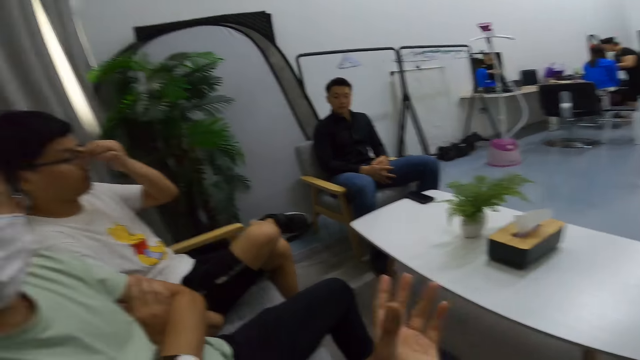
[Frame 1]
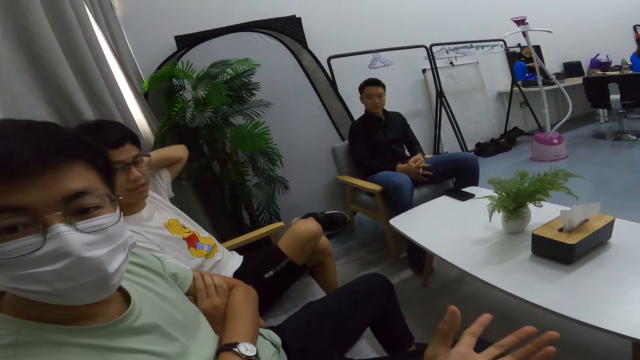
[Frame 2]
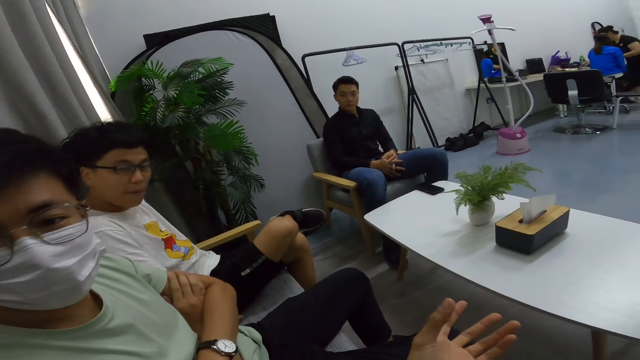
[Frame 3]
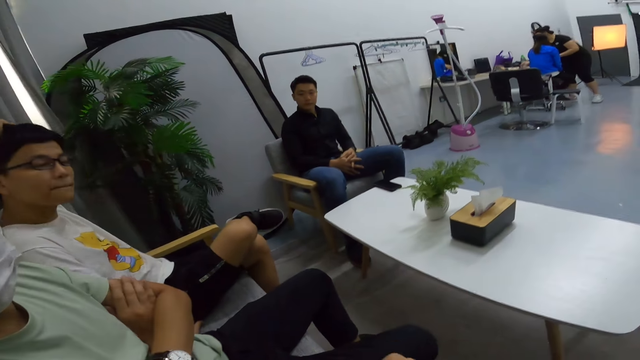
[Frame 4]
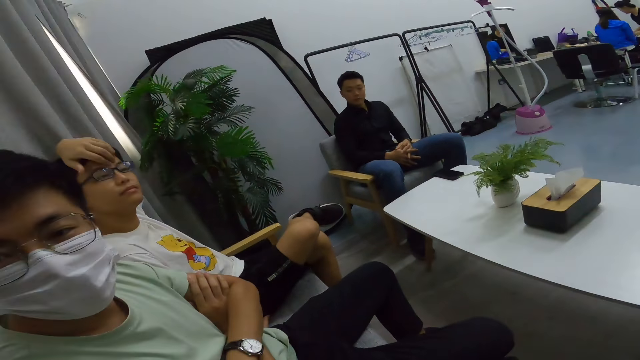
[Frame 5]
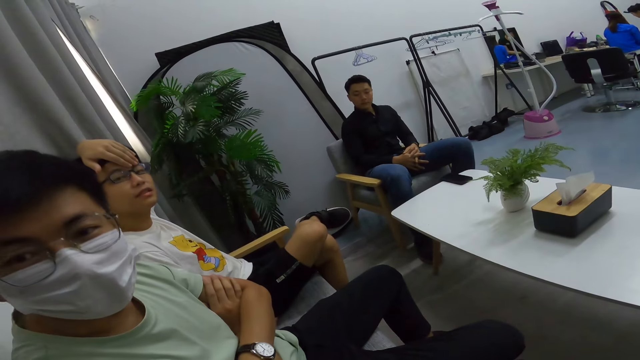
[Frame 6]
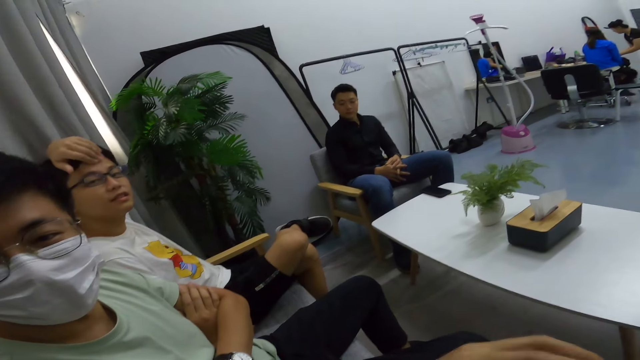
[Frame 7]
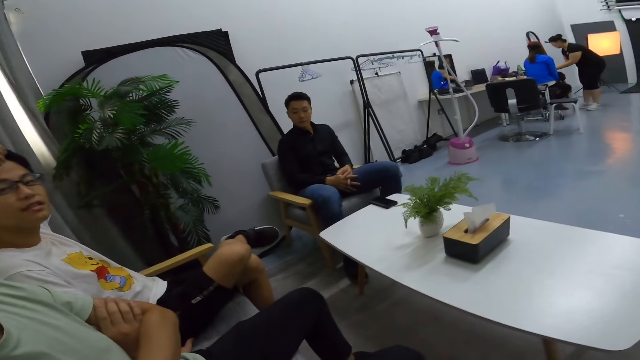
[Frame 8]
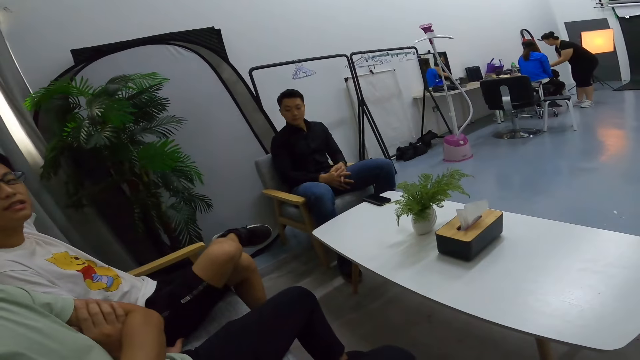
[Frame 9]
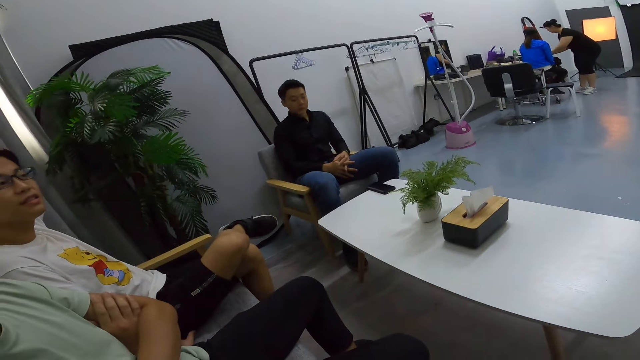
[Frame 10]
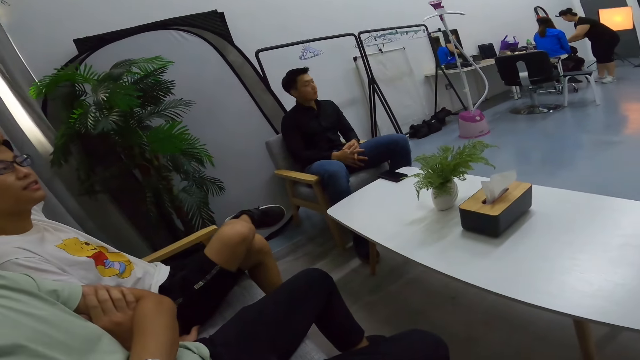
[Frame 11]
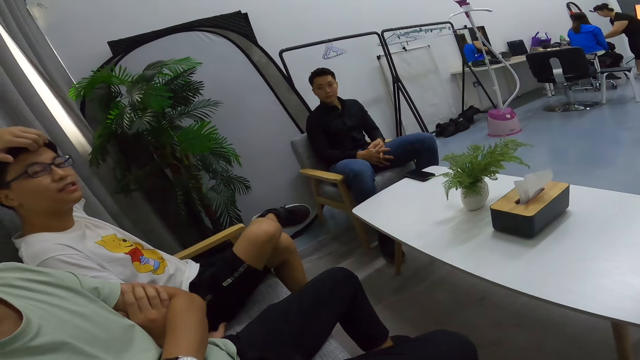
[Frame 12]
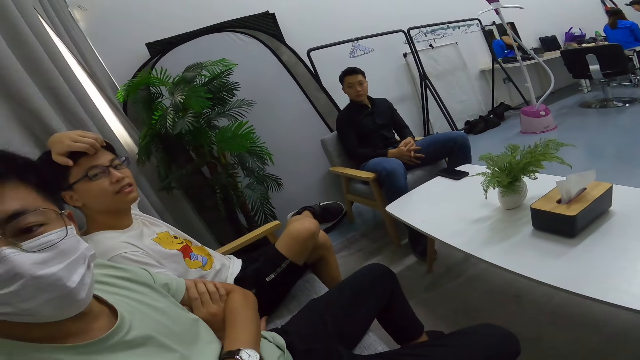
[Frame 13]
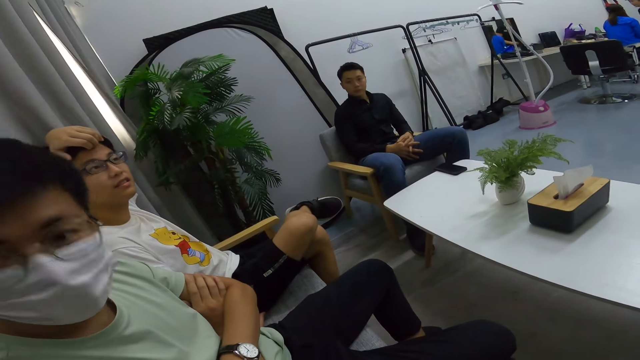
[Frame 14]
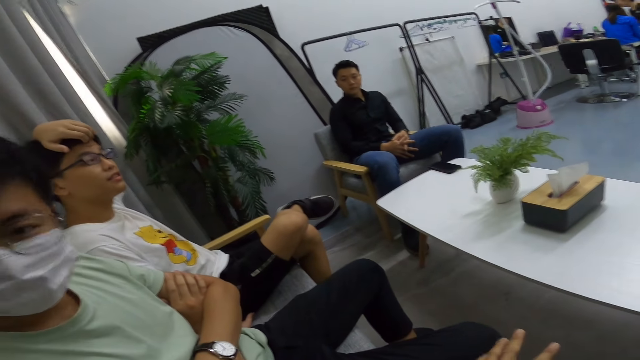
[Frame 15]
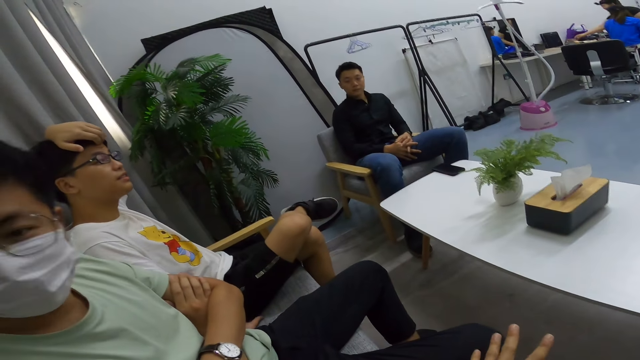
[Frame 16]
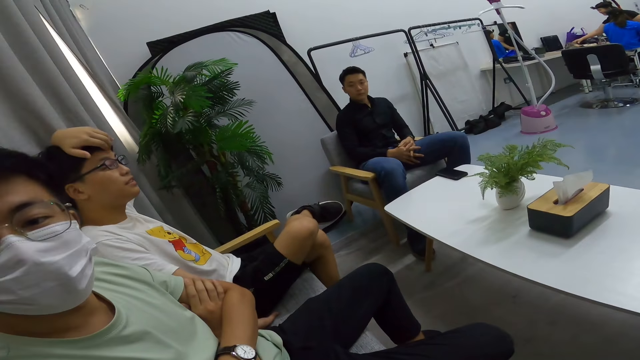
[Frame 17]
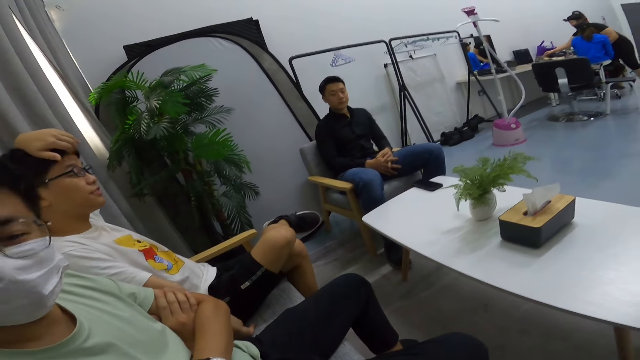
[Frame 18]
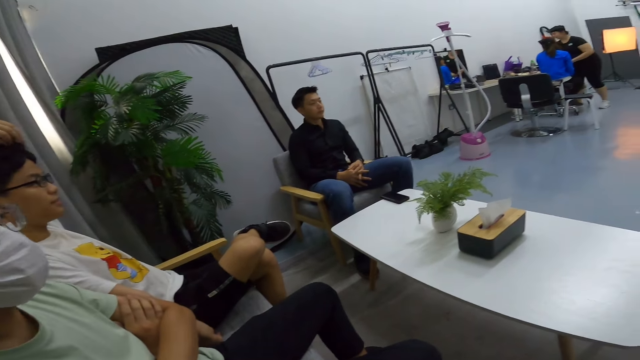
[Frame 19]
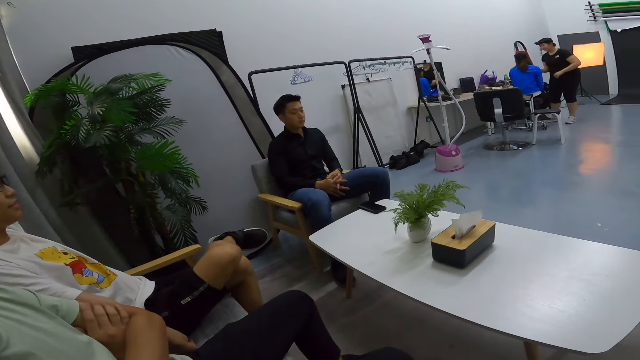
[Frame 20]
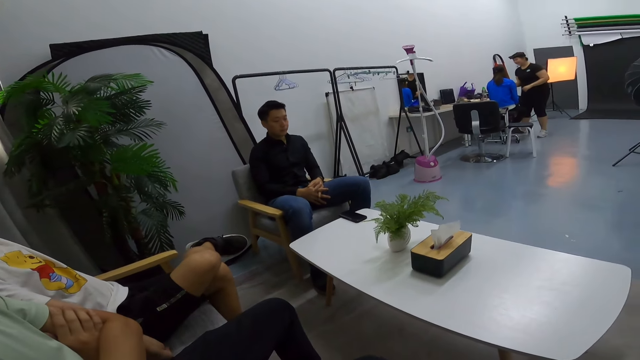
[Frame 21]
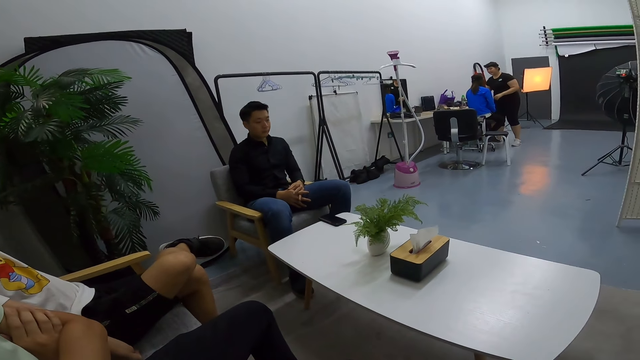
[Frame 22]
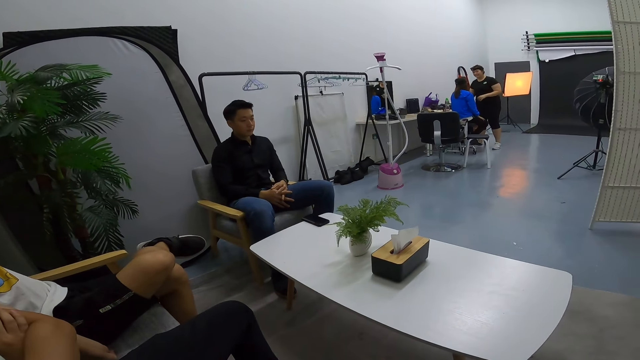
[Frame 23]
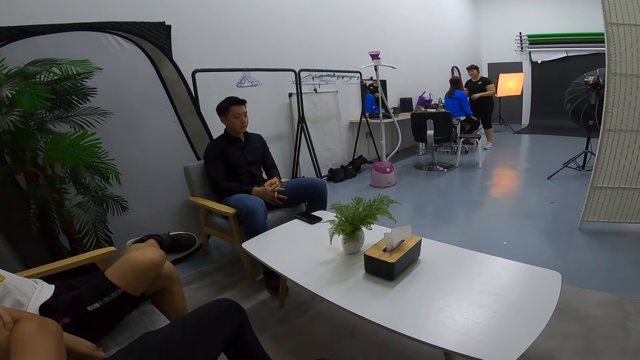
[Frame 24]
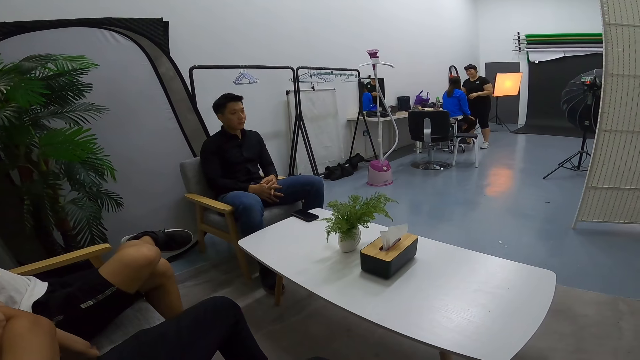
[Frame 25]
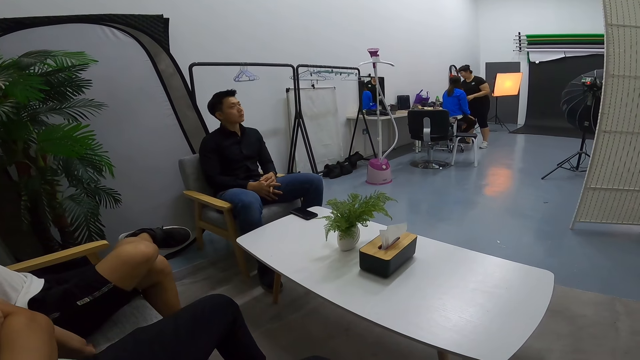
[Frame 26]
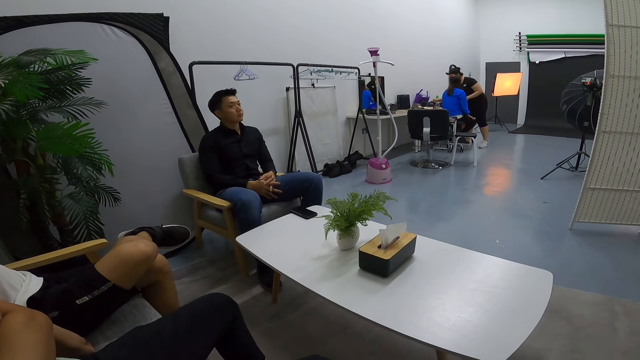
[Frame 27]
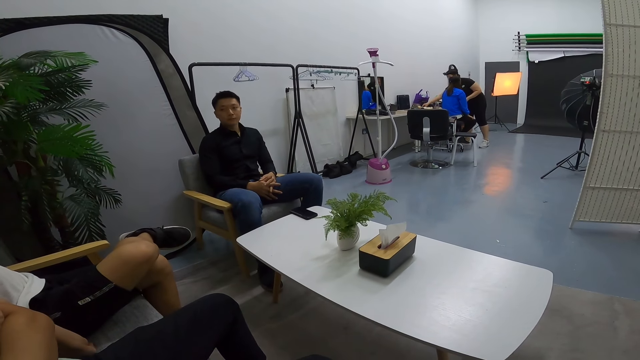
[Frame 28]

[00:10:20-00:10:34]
A man touches his face. Another person touches his back. The camera wearer talks to the man. The man nods his head as he listens to the camera wearer. The camera wearer looks at a third person.

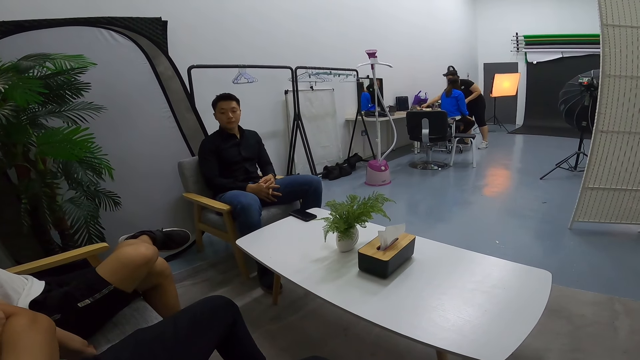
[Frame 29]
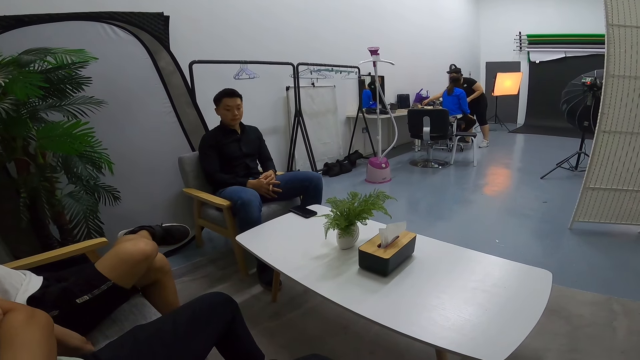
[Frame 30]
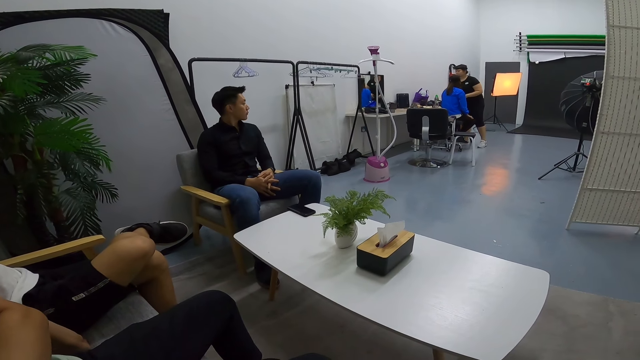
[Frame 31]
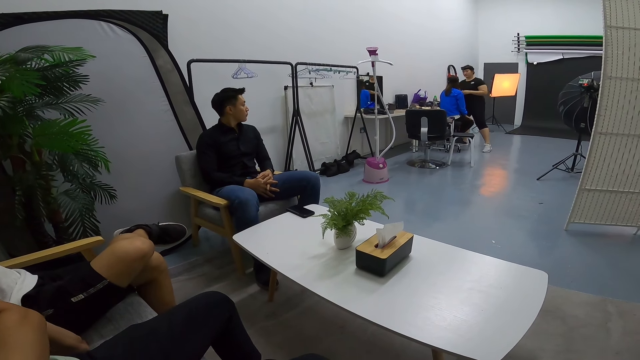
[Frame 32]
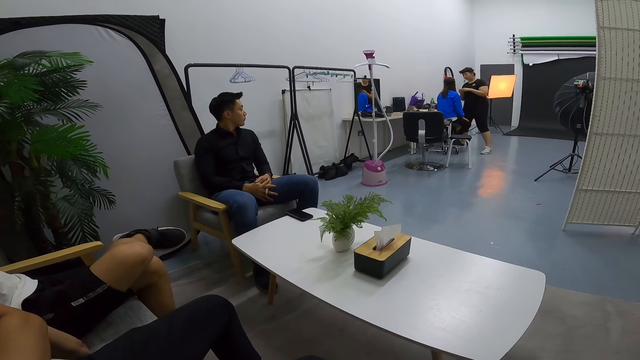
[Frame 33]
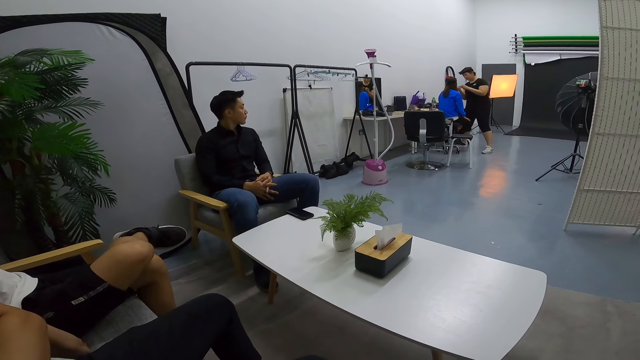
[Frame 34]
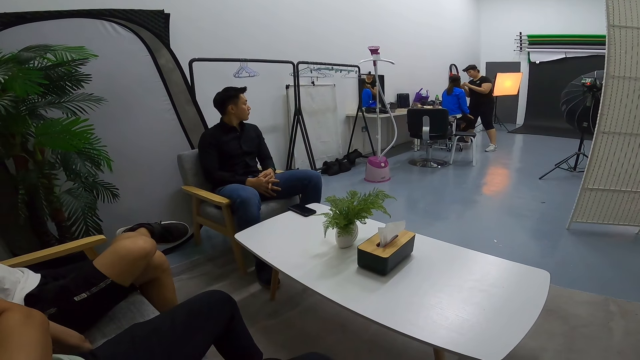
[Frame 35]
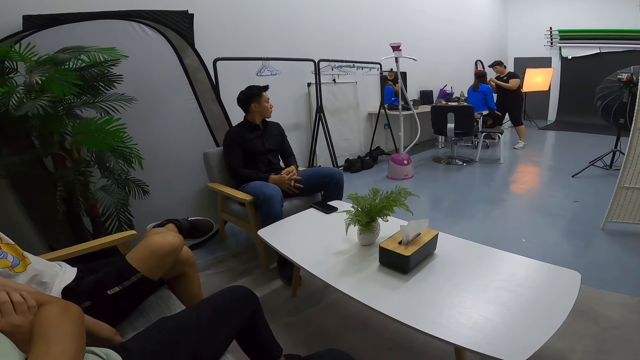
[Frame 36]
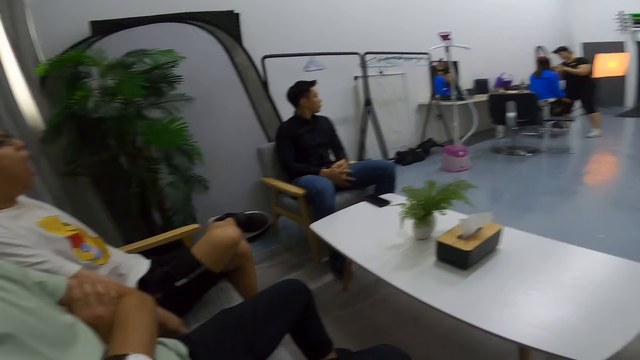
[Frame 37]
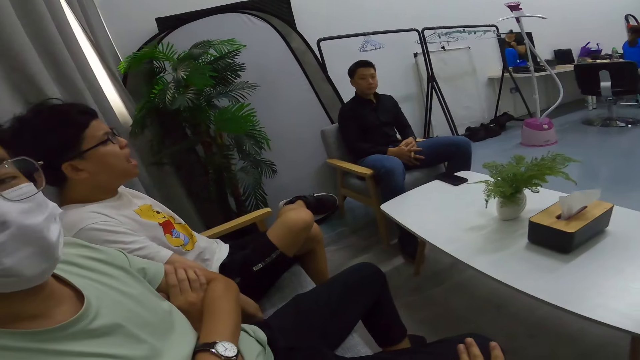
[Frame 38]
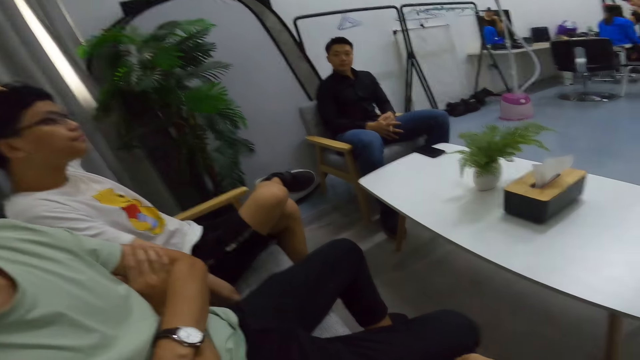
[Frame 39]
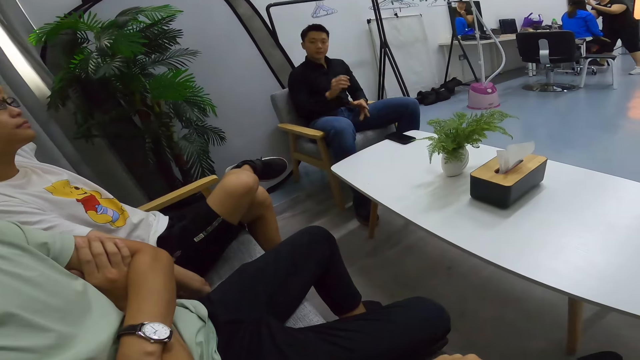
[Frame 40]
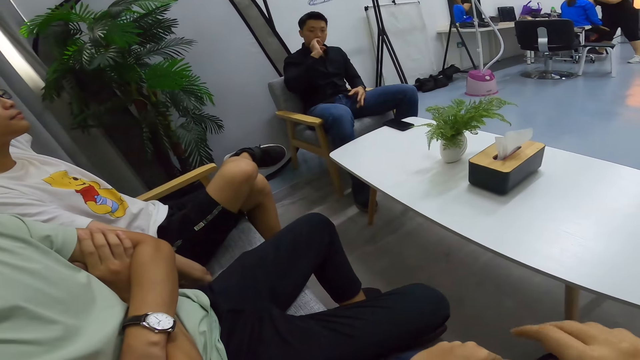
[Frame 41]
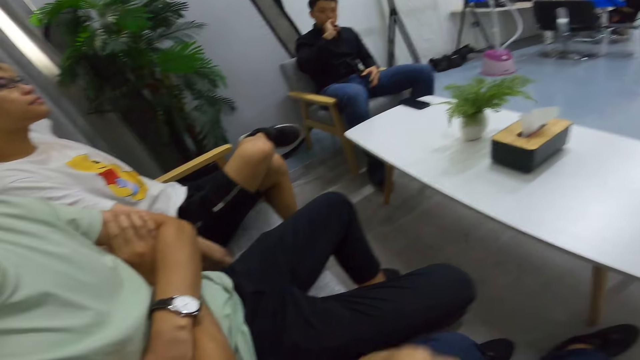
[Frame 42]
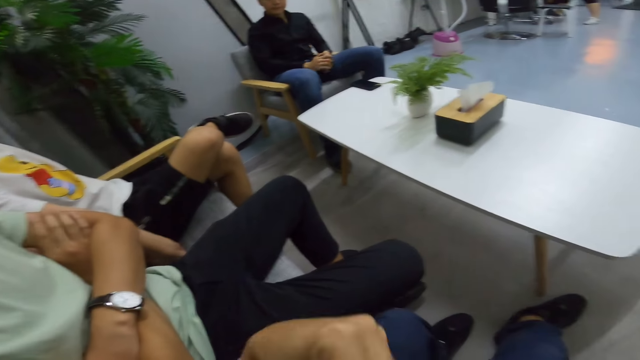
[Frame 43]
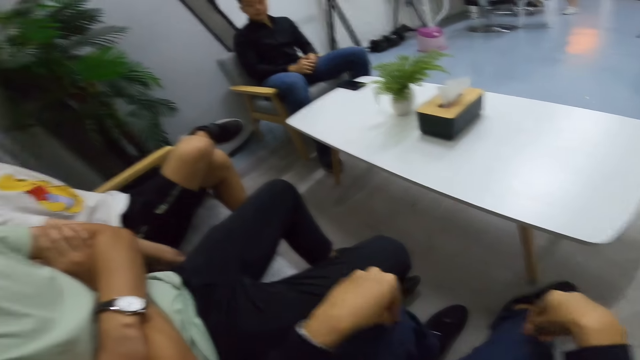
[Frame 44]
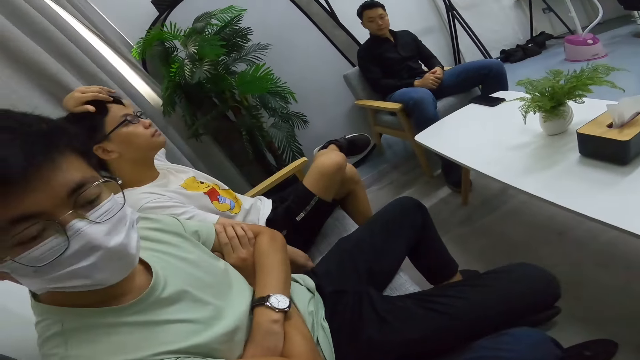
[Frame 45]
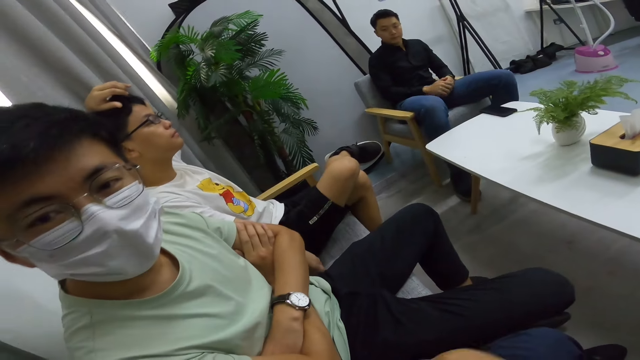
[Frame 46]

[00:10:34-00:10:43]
The camera wearer talks to a person. They move both hands.
